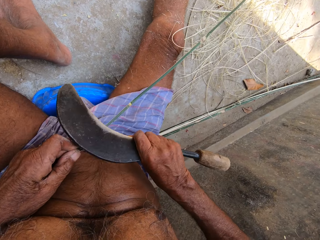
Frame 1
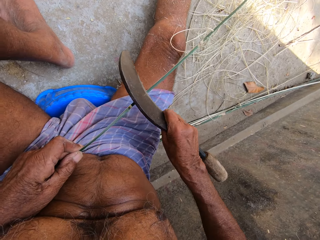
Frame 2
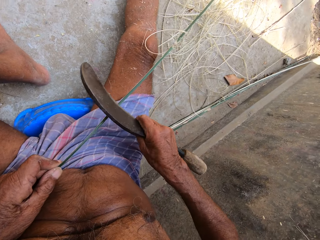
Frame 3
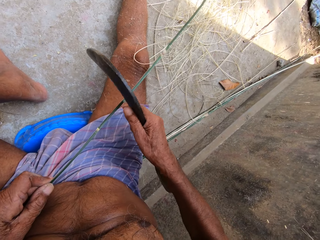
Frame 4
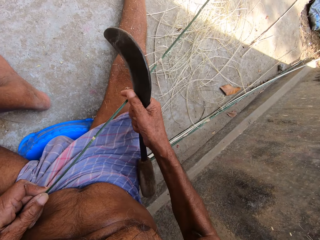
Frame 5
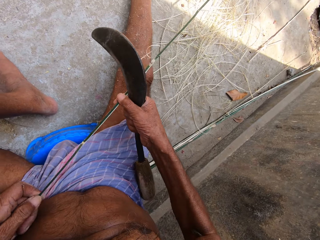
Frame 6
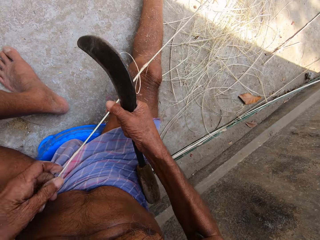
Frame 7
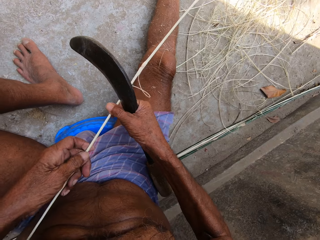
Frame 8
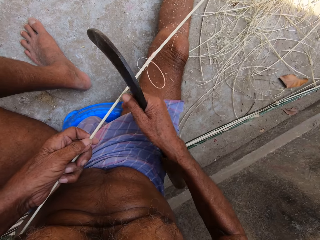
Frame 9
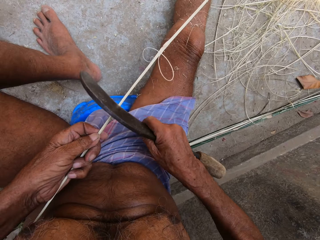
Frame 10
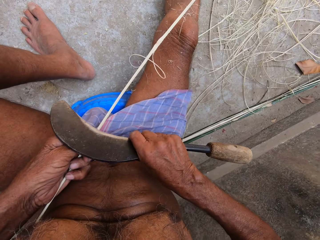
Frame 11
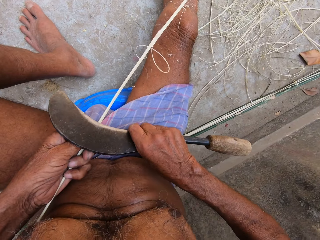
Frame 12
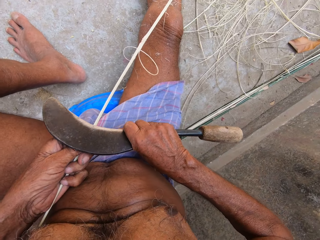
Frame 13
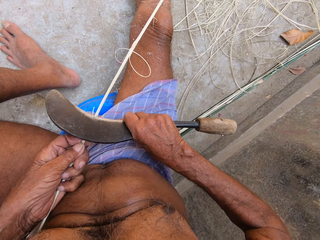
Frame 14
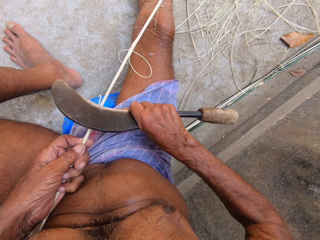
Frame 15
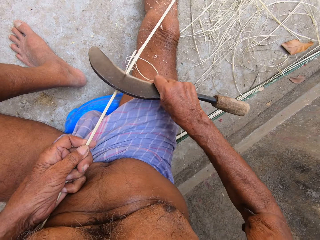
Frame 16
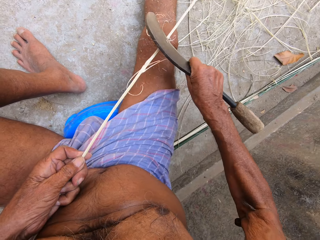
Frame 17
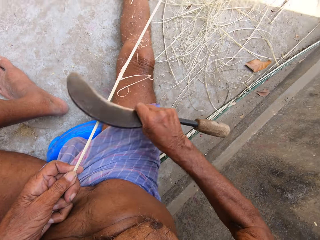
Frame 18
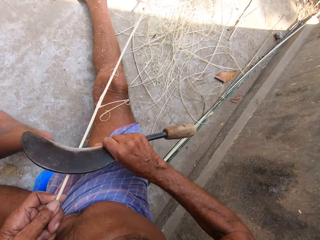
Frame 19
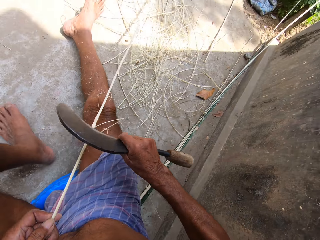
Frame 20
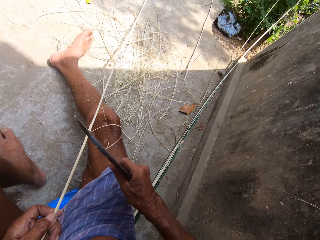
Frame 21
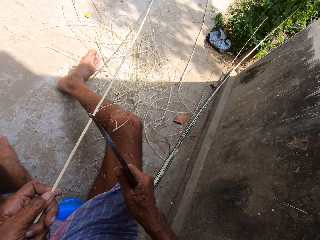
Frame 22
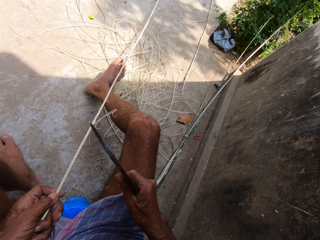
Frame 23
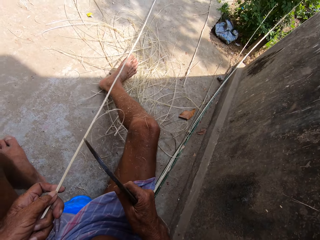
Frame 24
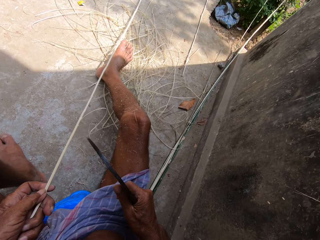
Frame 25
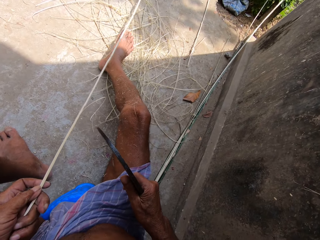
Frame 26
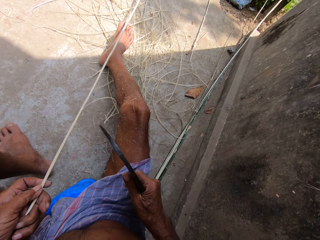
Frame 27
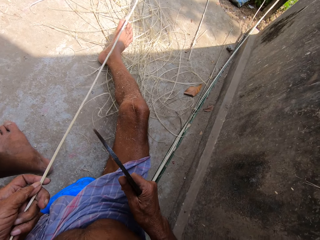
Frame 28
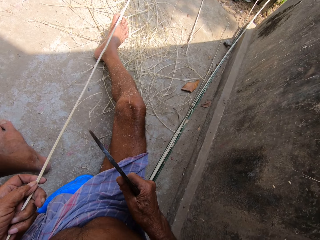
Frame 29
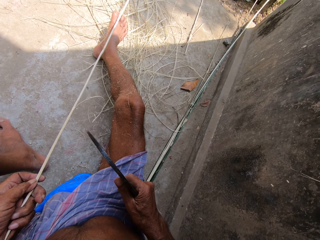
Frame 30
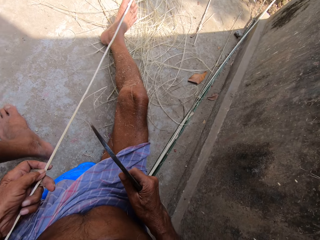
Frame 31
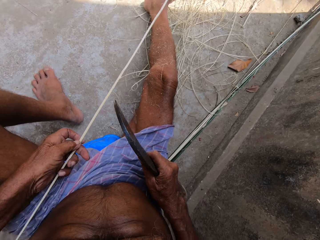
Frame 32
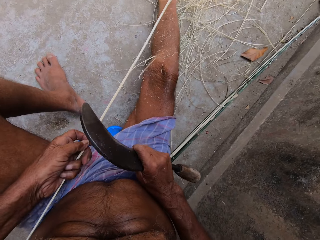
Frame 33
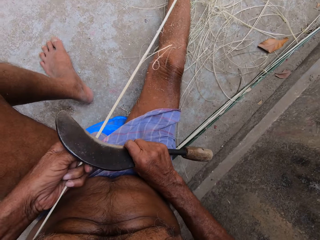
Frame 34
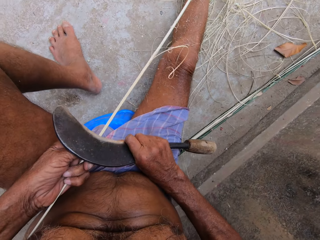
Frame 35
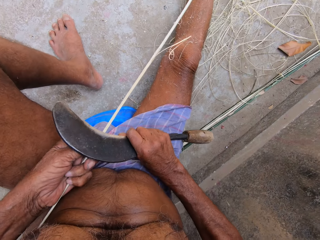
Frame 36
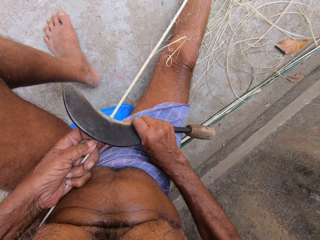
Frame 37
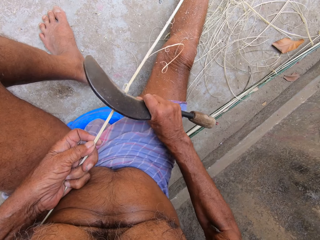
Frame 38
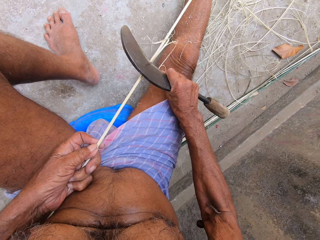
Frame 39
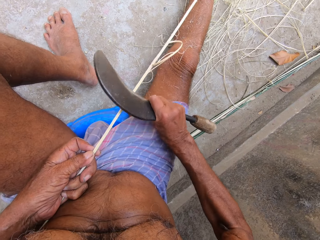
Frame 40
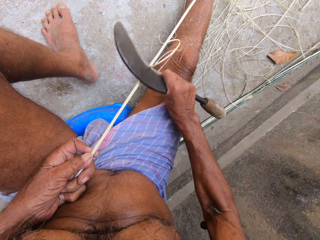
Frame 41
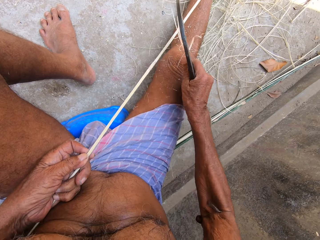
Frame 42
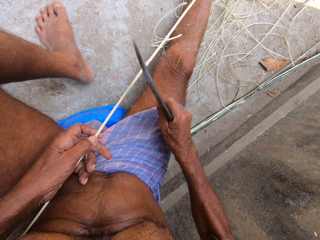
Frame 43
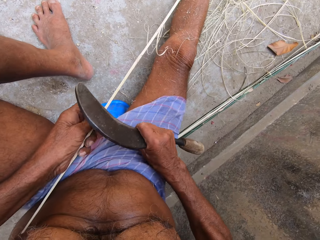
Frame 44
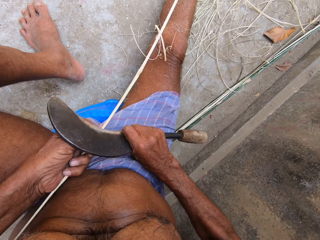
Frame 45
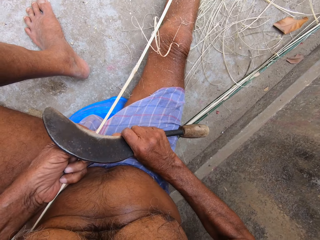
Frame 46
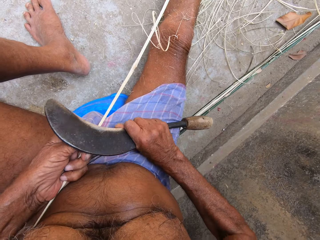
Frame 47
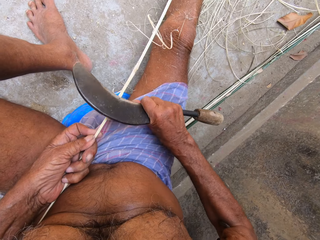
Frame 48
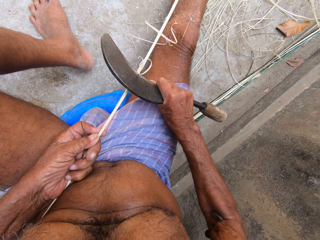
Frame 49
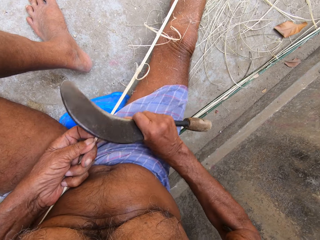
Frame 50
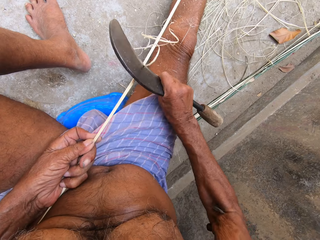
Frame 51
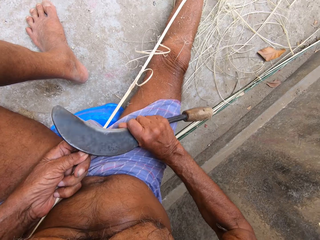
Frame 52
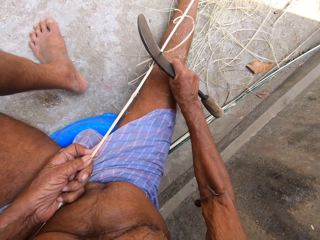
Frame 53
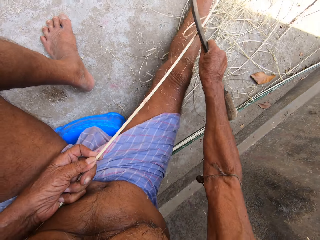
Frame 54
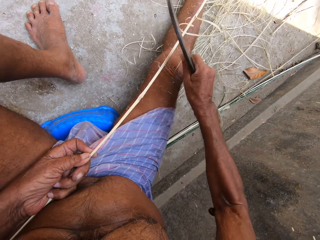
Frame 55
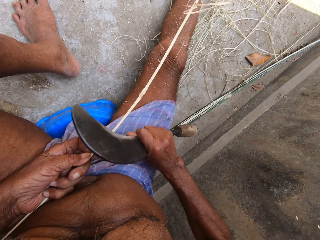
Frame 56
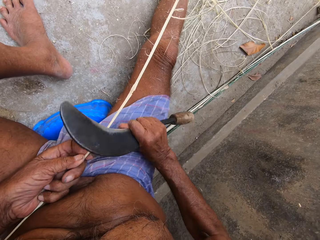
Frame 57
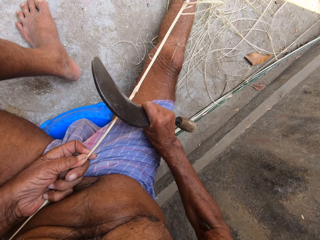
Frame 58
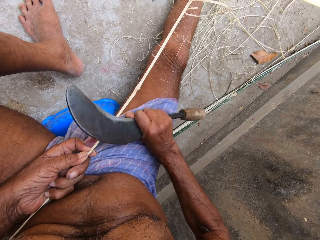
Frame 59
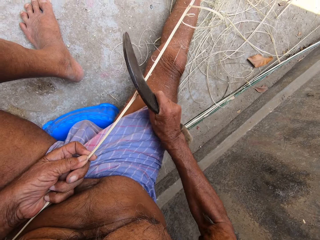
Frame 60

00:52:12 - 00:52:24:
The camera wearer holds the bamboo strip with his hands. He holds the bamboo strip with his left hand. He peels the bamboo strip with the weaving knife in his right hand. He holds the strand of fiber with his toes. He peels the bamboo strip with the weaving knife in his right hand again. He smoothens the strand of fiber.

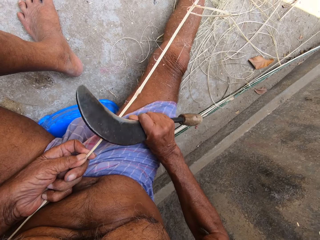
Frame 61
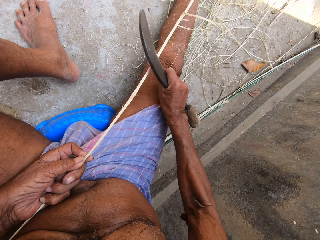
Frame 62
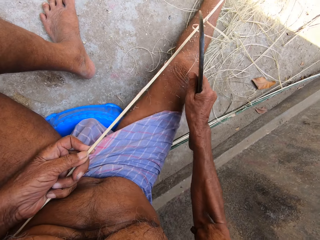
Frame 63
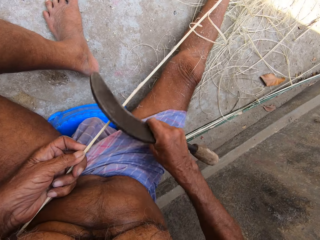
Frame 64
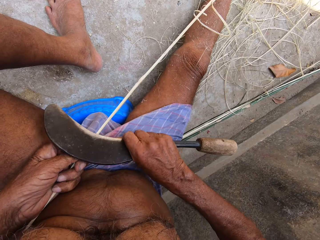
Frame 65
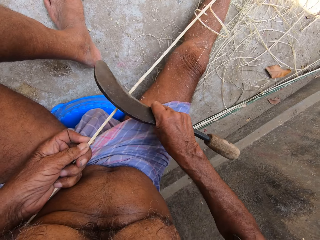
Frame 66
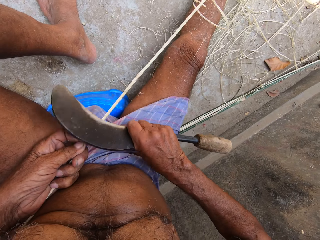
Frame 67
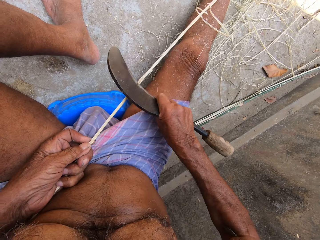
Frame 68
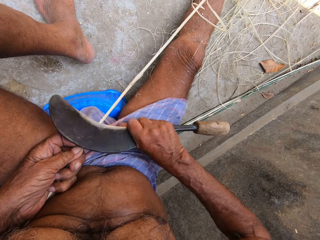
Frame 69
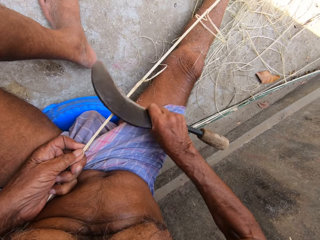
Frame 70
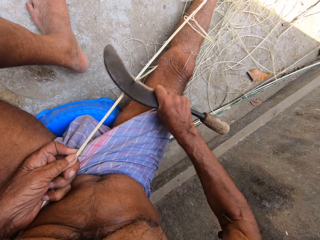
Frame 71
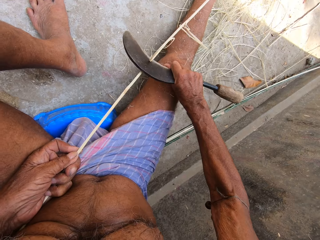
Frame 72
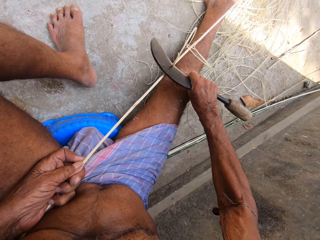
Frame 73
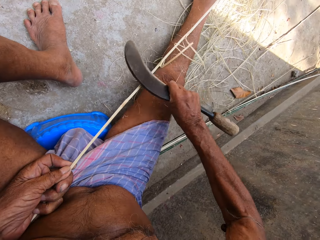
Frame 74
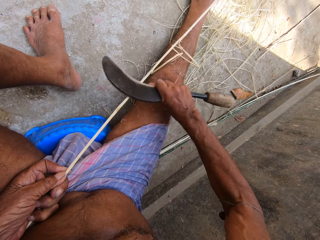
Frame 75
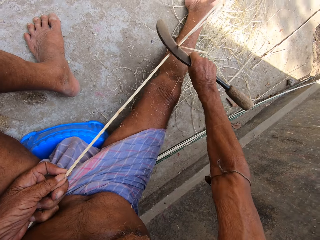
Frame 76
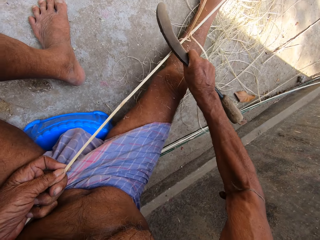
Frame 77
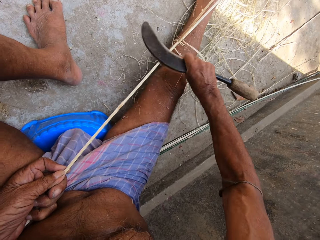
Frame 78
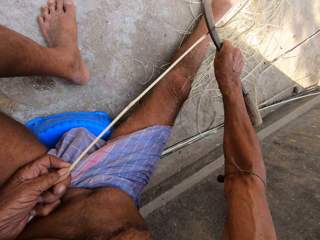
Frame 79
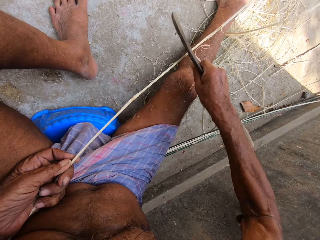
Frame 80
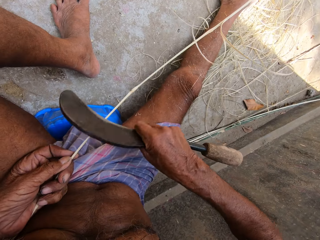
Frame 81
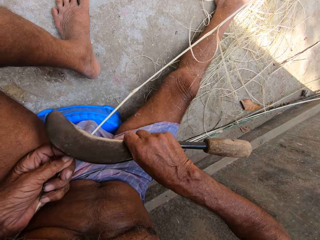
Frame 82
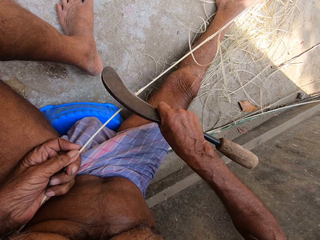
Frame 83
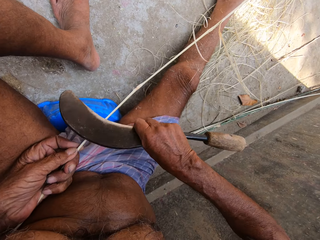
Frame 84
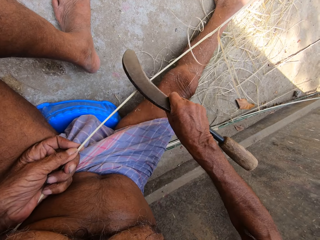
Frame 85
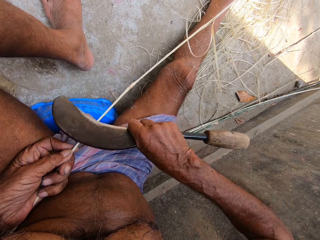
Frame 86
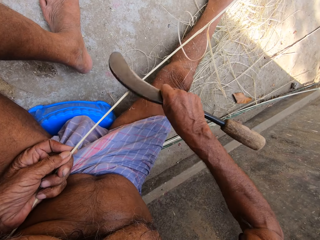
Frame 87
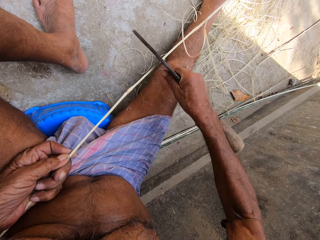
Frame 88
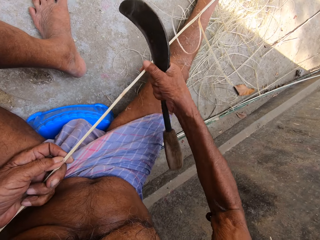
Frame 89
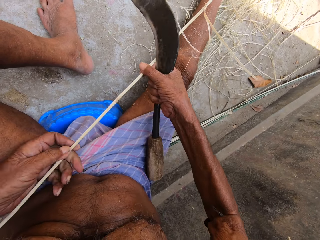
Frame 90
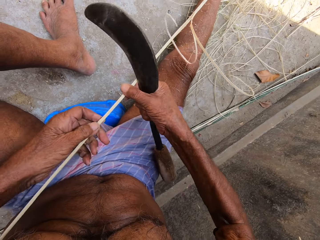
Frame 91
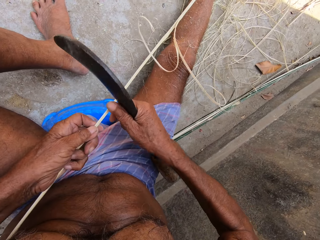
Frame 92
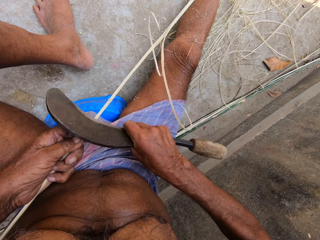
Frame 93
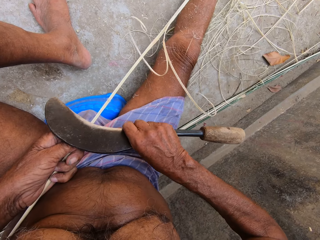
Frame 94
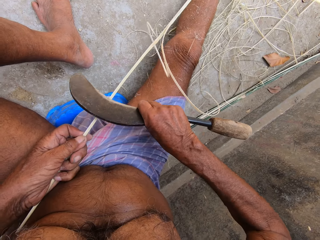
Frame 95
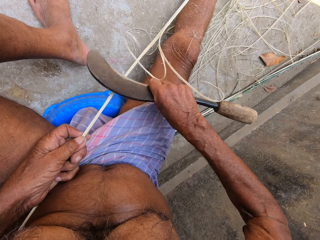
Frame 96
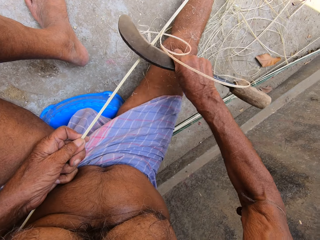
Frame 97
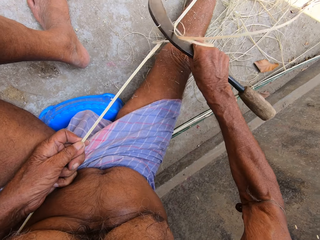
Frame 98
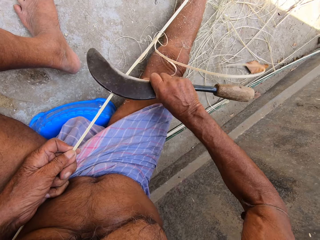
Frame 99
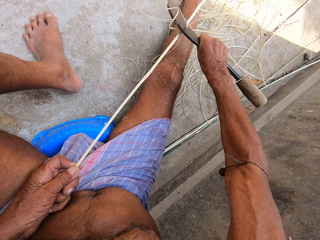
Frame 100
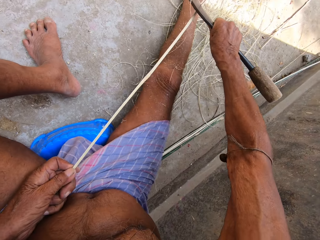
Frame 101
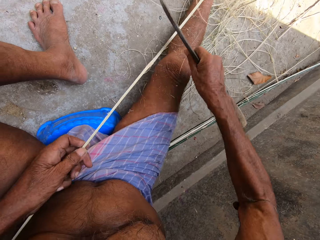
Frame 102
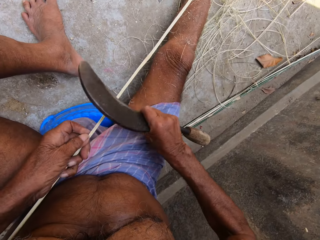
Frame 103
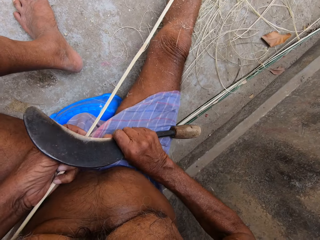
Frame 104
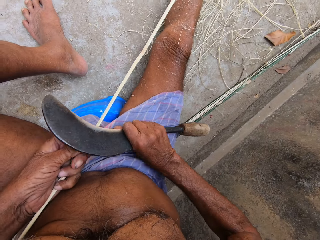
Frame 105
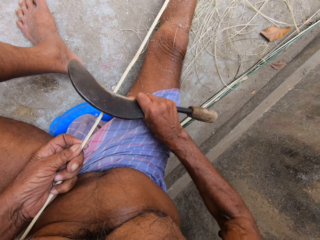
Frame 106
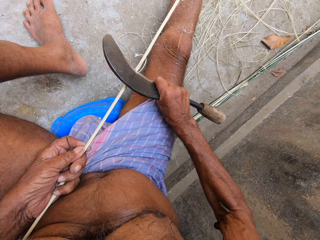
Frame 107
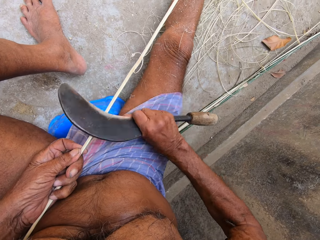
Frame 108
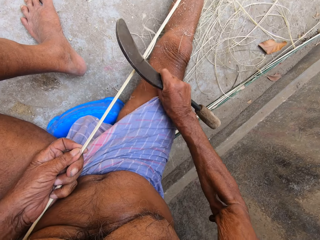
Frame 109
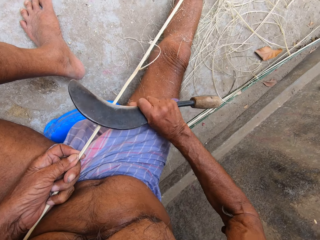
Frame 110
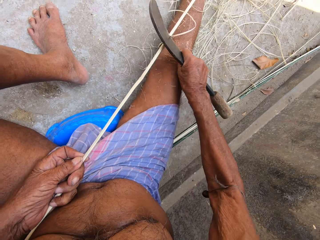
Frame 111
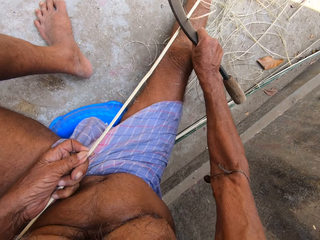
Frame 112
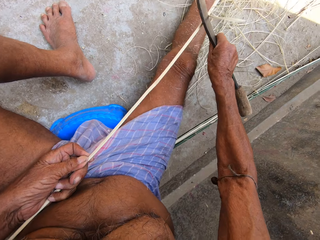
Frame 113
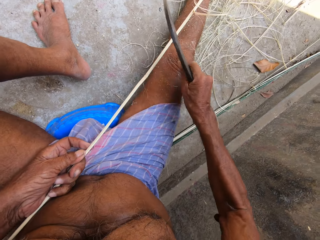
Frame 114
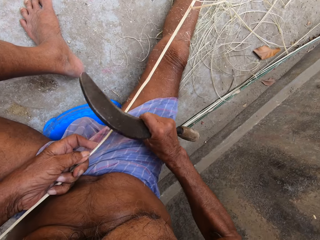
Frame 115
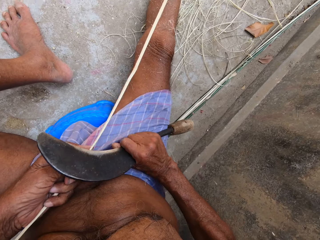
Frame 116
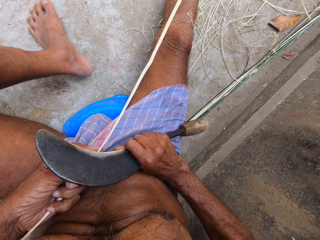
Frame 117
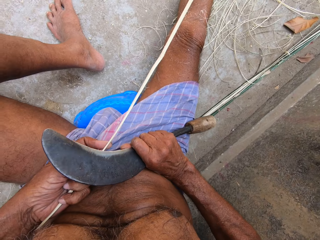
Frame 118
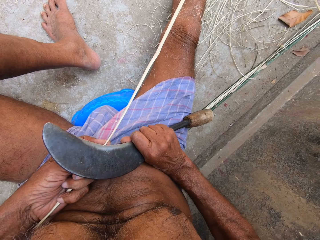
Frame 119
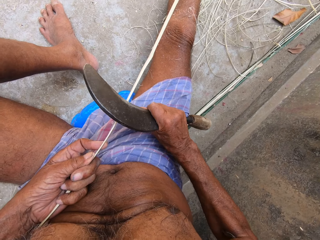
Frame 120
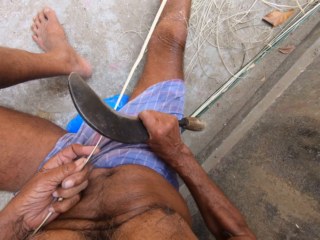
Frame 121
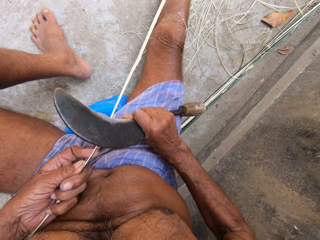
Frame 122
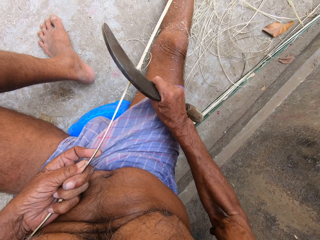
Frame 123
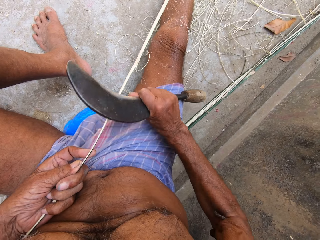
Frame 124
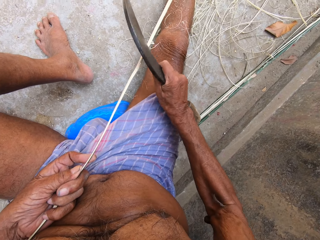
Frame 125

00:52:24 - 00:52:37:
The camera wearer holds the bamboo strip in his hands. He moves his left hand on the bamboo strip. He pulls the strand of fiber. He peels the bamboo strip with the weaving knife in his right hand. He smoothens the strand of fiber.
